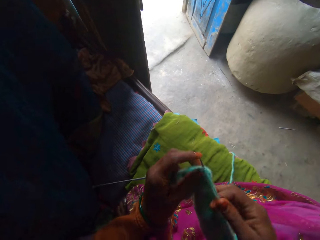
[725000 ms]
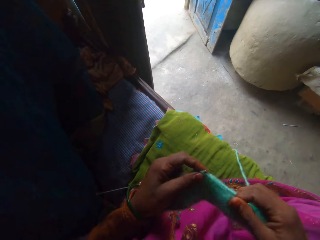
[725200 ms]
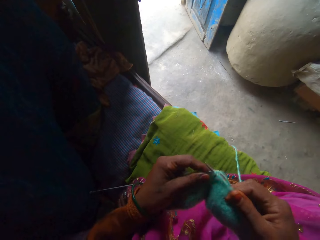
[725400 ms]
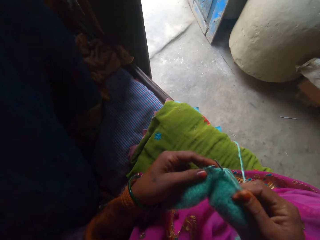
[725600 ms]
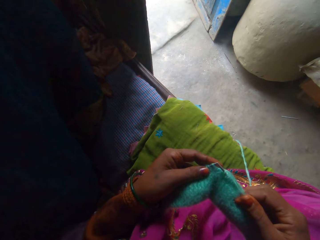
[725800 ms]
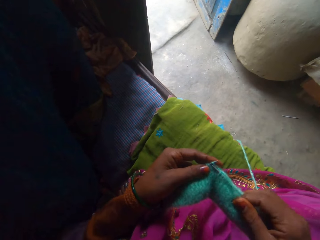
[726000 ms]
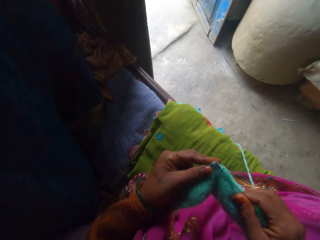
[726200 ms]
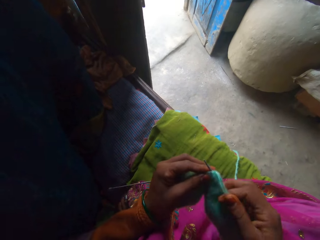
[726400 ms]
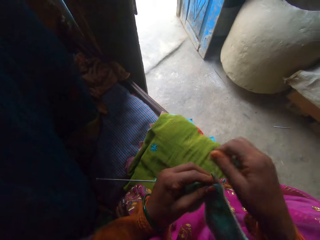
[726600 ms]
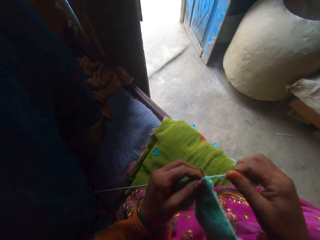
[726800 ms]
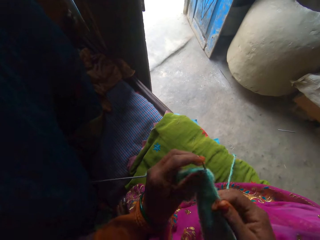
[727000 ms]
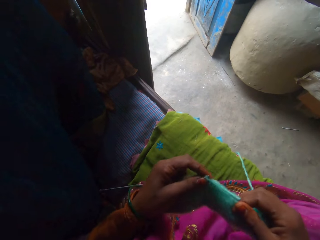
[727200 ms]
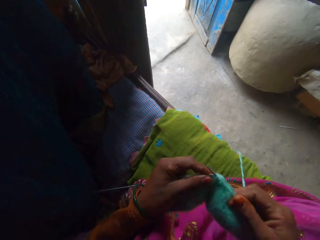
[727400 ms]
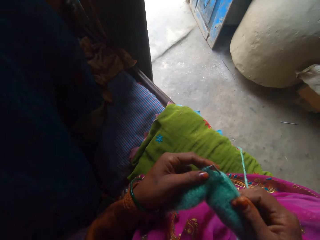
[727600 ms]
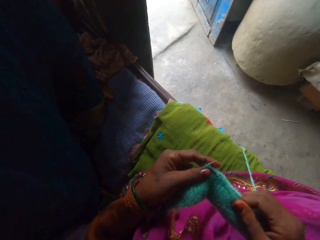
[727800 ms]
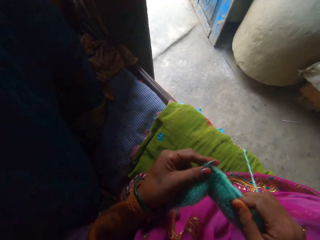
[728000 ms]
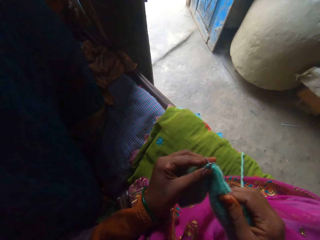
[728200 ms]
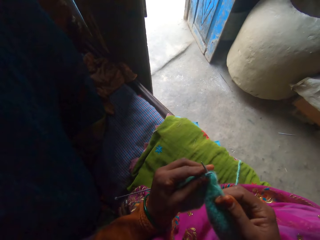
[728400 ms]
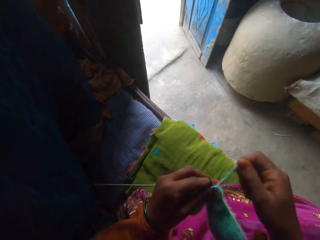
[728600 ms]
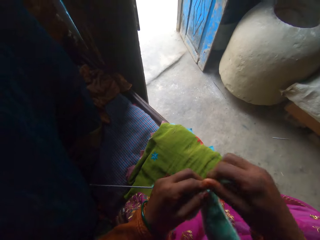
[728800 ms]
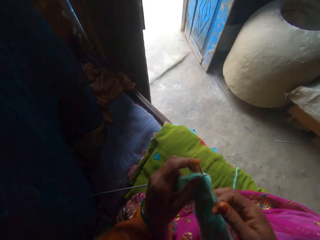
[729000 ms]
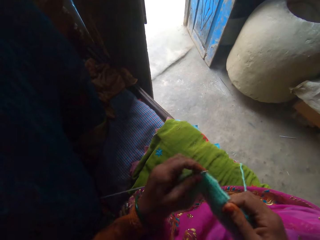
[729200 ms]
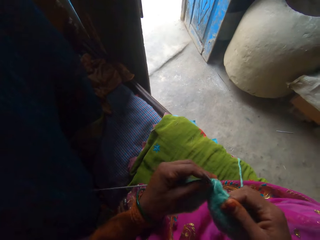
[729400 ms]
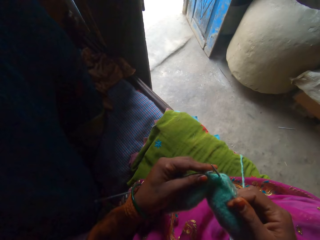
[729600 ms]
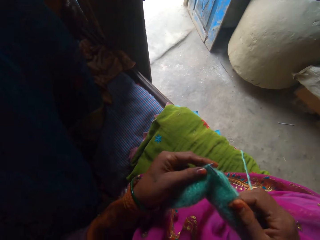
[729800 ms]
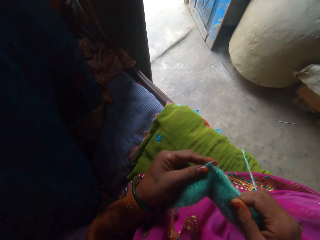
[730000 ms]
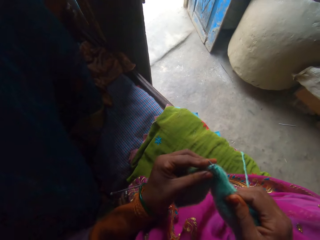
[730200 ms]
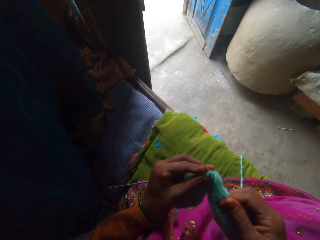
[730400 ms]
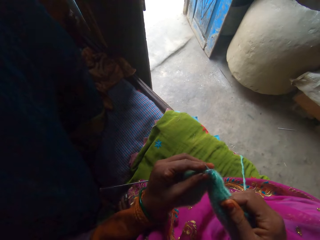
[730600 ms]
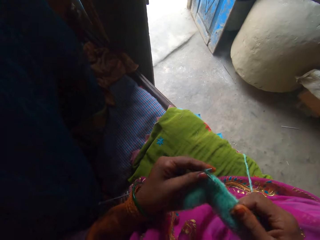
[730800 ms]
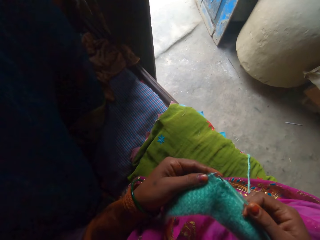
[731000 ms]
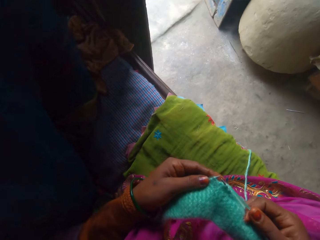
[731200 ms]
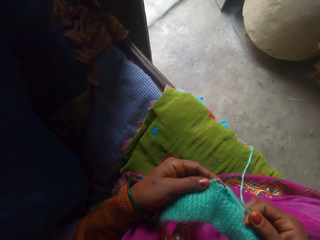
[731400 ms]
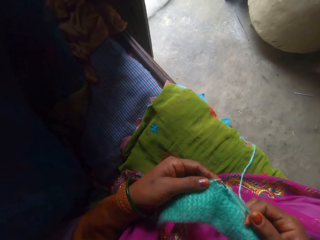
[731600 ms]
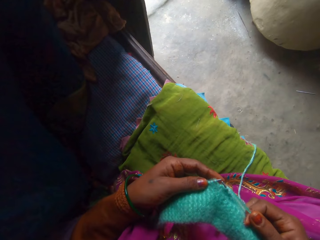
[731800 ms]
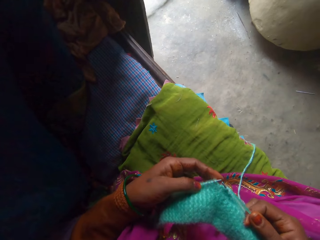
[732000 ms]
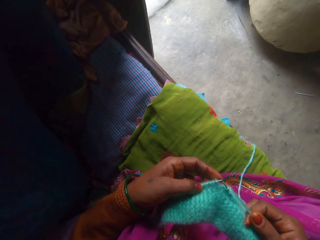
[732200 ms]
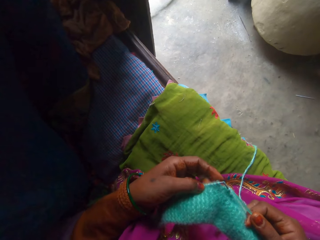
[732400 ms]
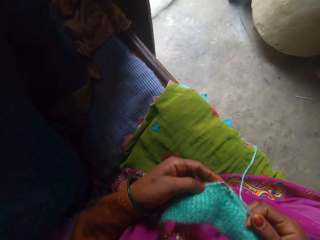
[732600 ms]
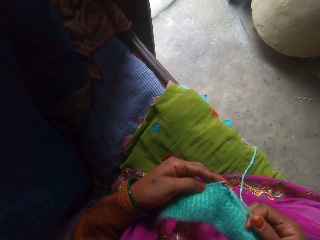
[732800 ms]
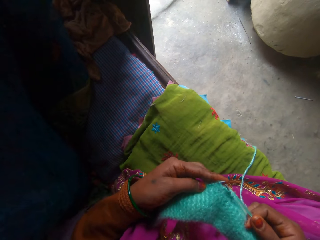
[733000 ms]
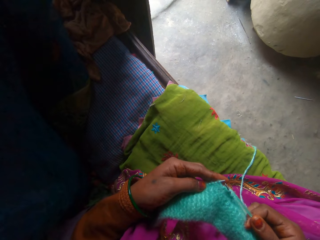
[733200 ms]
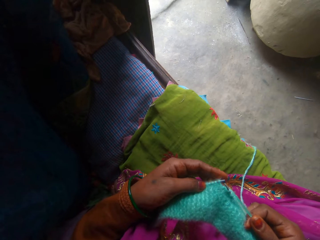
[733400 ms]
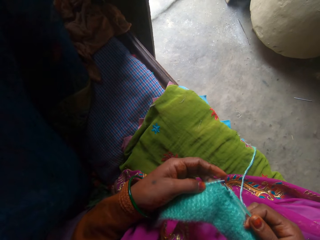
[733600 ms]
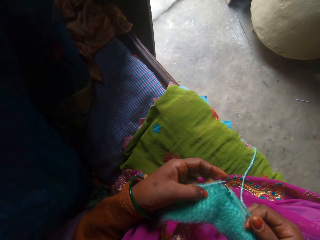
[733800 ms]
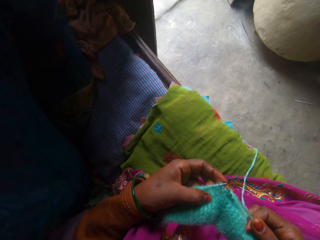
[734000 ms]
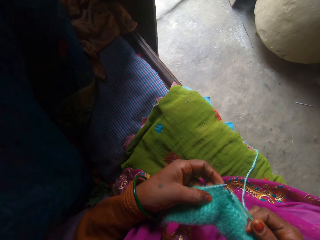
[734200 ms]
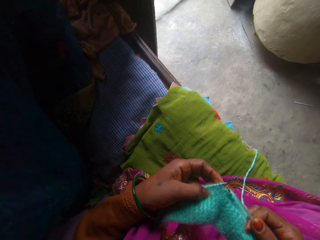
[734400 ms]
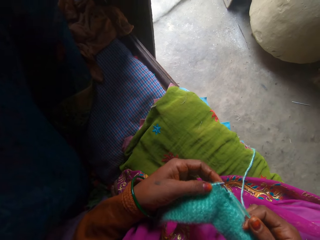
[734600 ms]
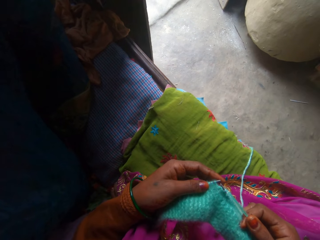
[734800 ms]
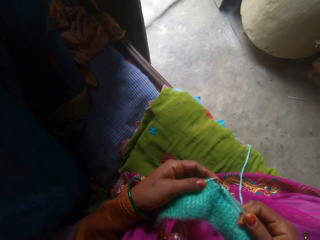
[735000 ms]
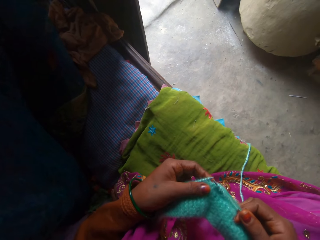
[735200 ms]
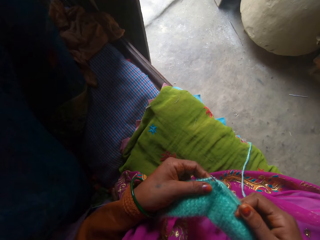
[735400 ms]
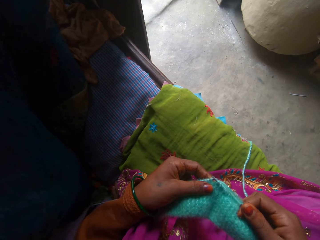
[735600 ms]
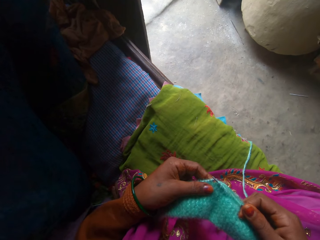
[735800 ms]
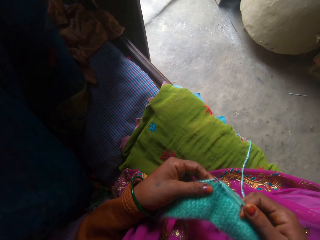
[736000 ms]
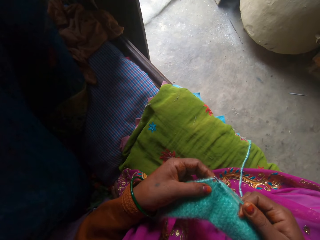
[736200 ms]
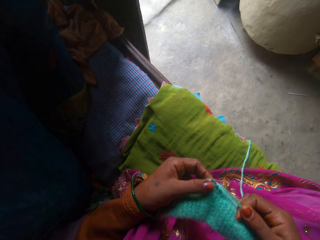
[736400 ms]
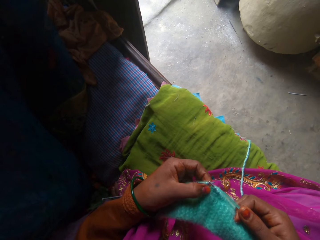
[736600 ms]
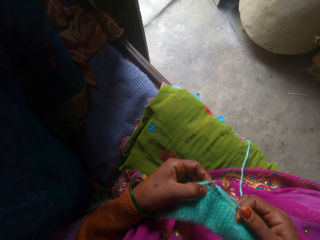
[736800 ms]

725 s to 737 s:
The camera wearer adjusts the yarn. They knit the fabric using the knitting needle. They adjust the yarn. They knit the fabric using the knitting needle. They adjust the yarn. They knit the fabric using the knitting needle. They inspect the fabric. They adjust the fabric.

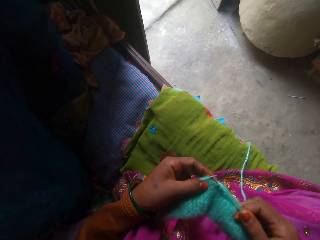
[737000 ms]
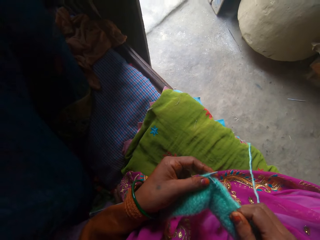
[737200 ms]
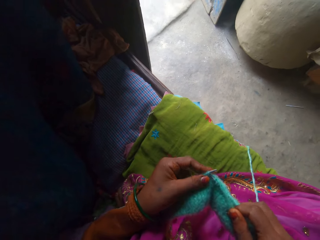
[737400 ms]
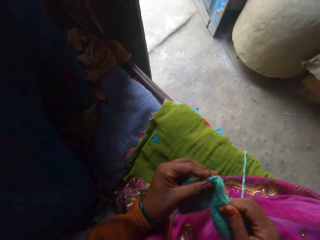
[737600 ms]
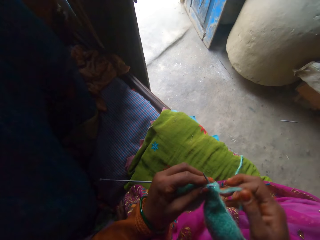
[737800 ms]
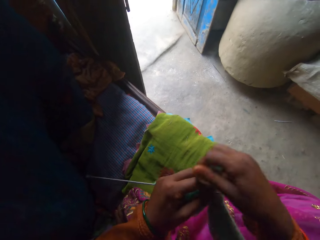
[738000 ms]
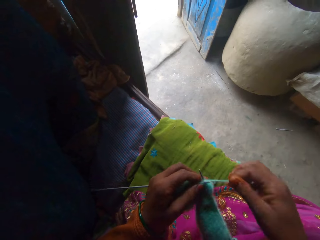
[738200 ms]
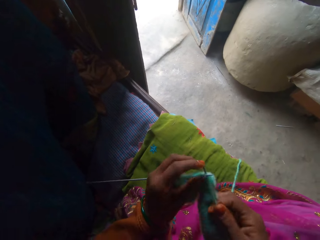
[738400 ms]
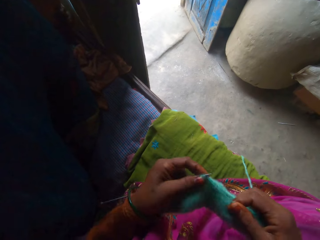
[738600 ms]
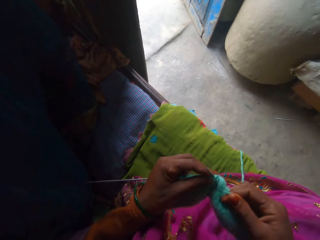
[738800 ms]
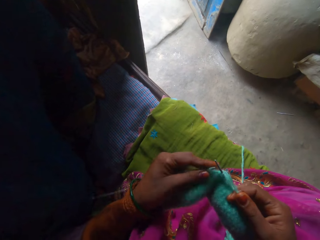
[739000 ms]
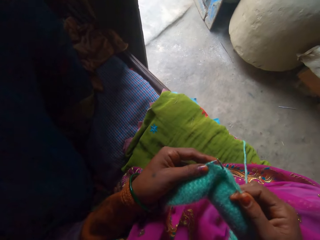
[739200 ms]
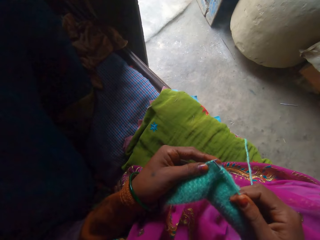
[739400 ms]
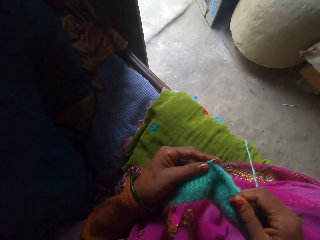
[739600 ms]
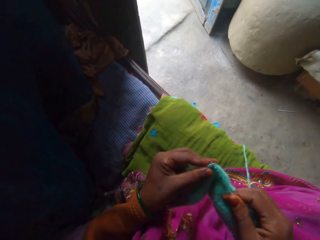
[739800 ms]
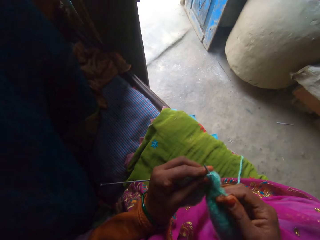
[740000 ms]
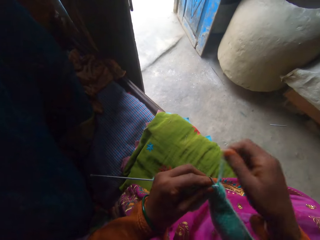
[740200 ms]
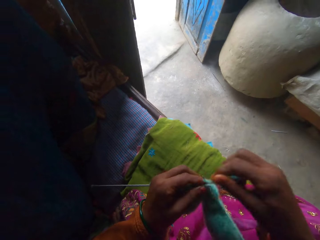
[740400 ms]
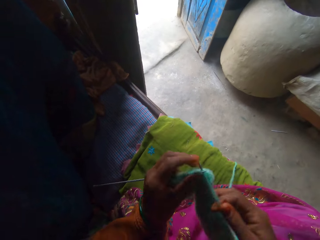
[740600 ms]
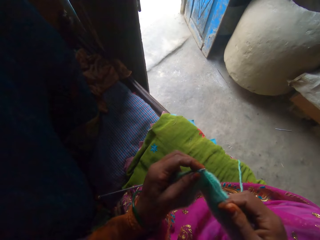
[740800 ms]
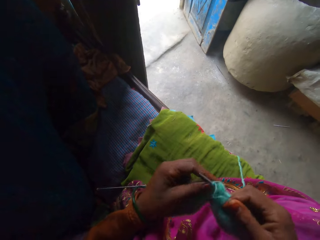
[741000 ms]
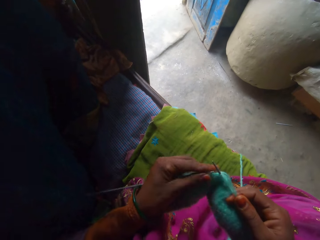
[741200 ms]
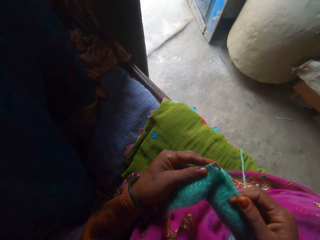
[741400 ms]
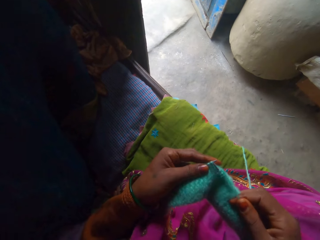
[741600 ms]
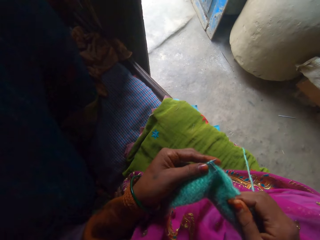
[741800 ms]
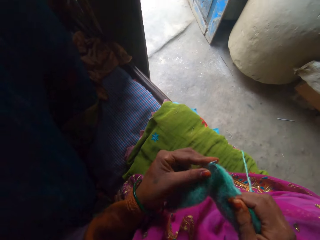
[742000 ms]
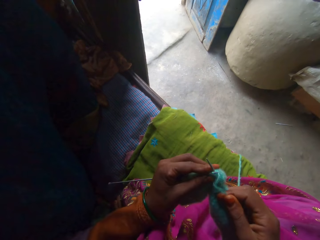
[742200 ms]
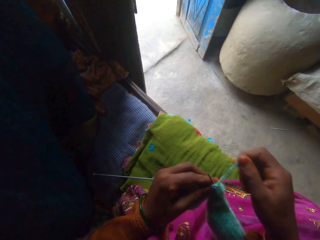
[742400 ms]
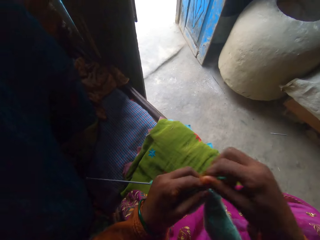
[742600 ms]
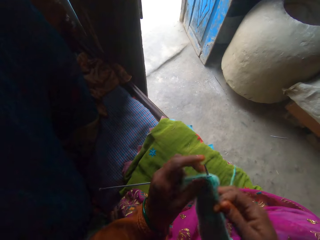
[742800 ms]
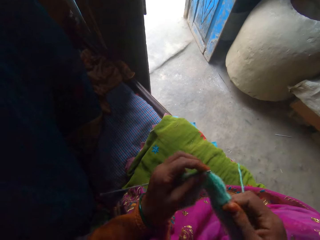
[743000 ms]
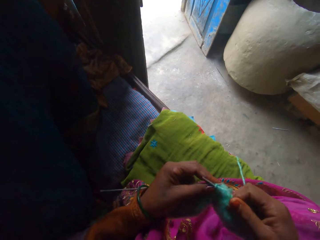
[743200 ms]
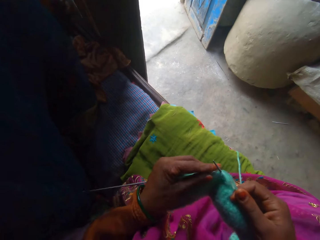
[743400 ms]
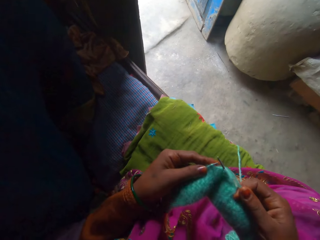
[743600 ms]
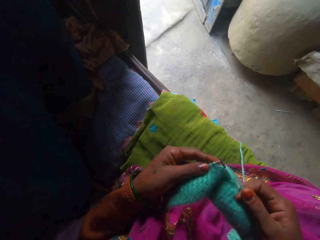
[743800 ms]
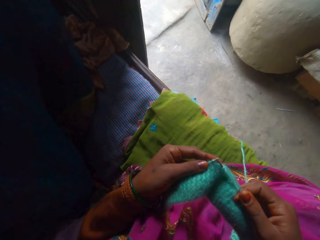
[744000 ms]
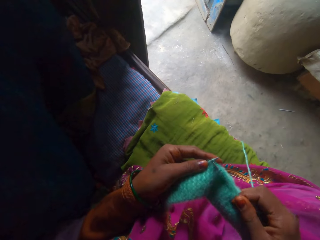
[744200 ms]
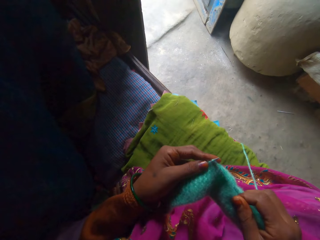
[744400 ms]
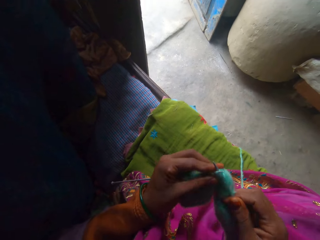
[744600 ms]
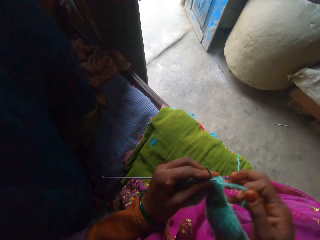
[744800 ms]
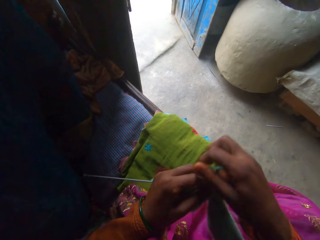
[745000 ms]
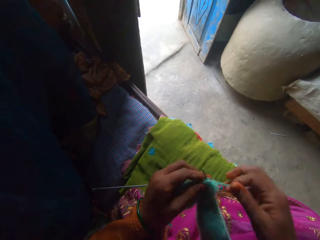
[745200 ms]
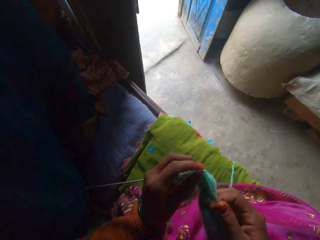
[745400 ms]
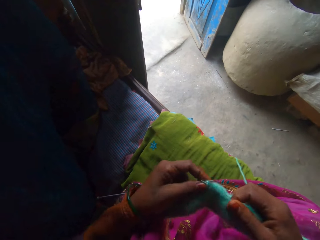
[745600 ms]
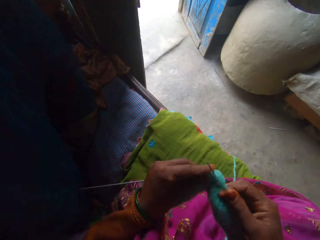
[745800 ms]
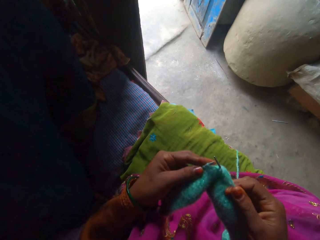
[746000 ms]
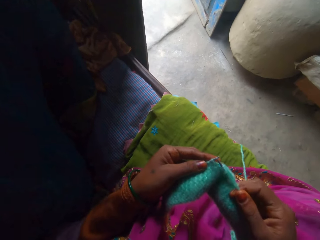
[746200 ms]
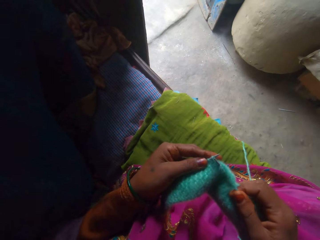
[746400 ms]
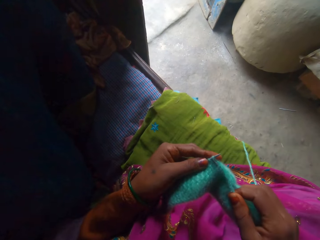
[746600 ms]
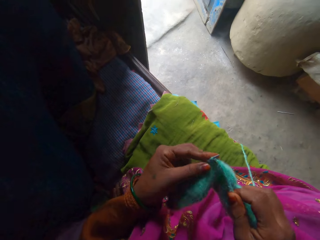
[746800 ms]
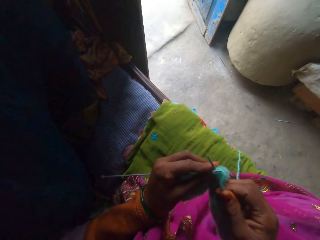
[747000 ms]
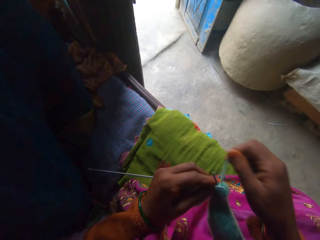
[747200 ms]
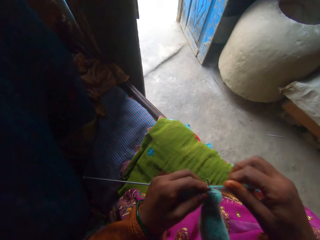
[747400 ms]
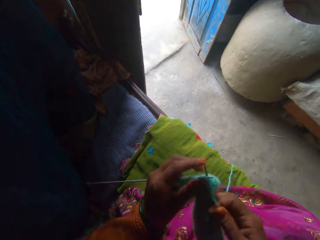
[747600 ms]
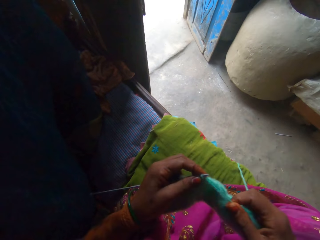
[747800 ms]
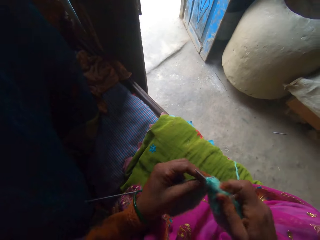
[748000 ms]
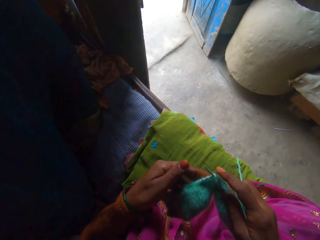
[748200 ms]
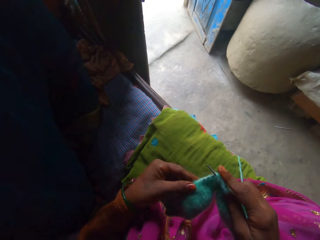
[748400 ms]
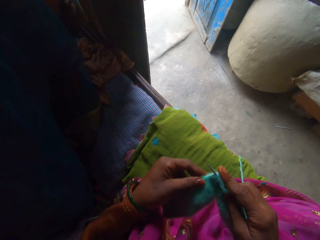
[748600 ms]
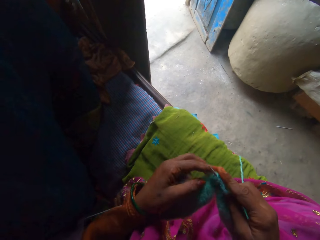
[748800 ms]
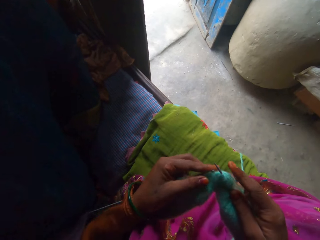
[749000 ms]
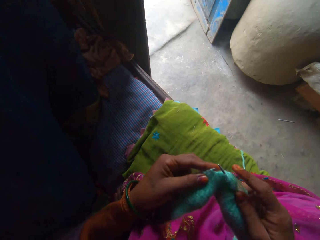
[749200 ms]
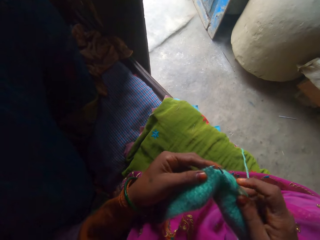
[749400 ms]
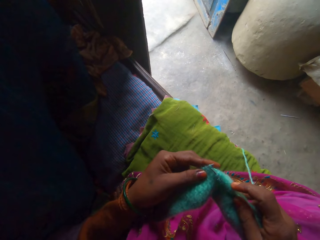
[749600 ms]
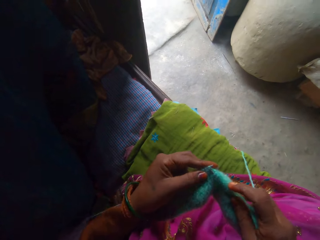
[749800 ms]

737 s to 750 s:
The camera wearer knits the fabric using the knitting needle. They adjust the yarn. They knit the fabric using the knitting needle. They adjust the yarn. They knit the fabric using the knitting needle. They adjust the yarn. They knit the fabric using the knitting needle. They adjust the yarn. They knit the fabric using the knitting needle. They adjust the yarn. They knit the fabric using the knitting needle. They adjust the fabric.
